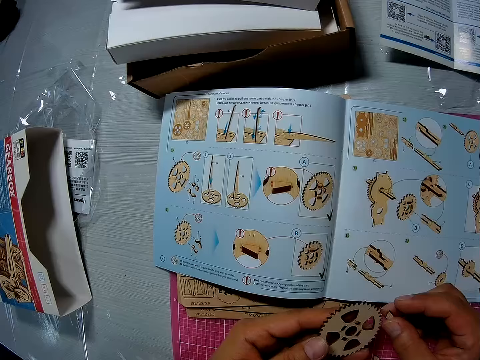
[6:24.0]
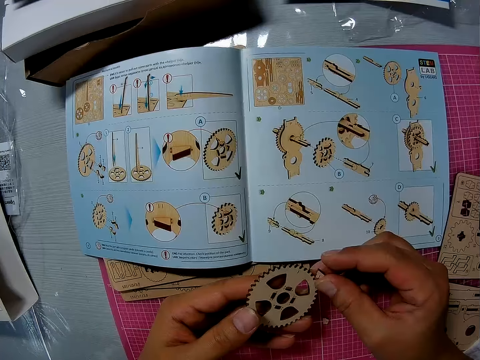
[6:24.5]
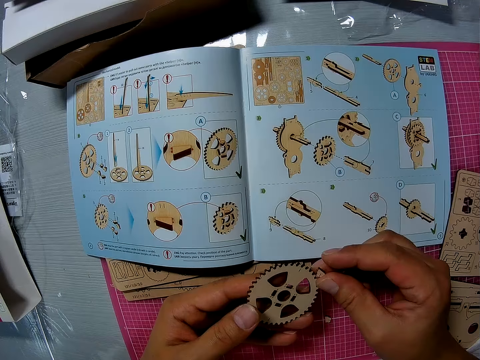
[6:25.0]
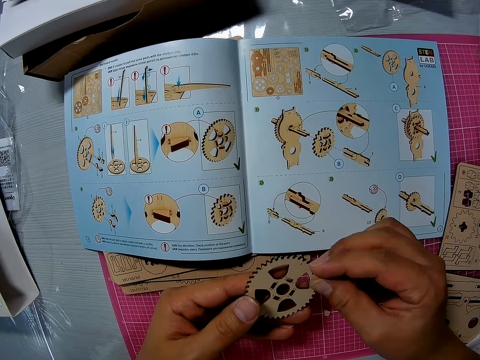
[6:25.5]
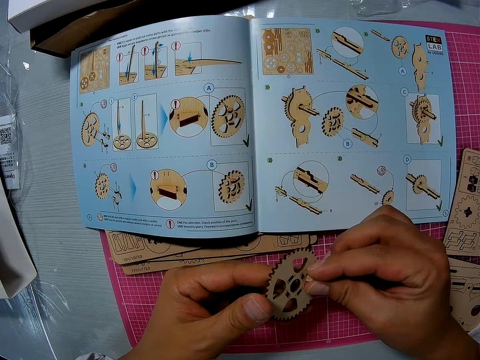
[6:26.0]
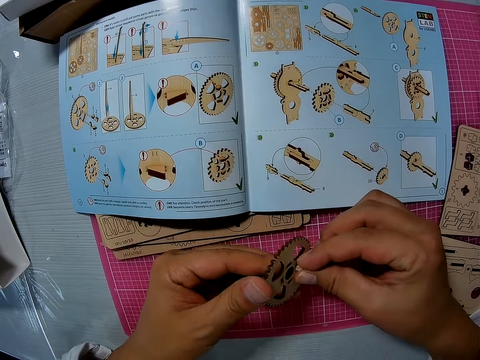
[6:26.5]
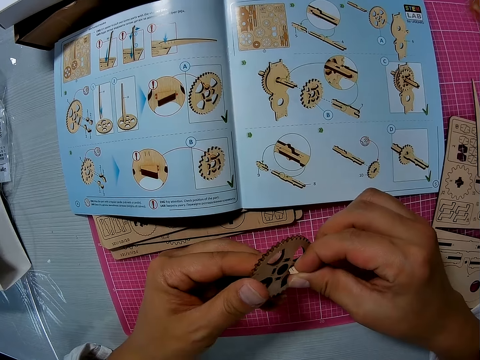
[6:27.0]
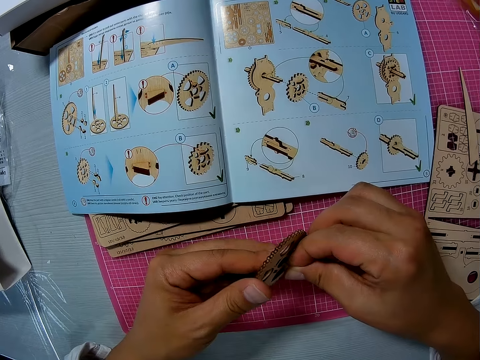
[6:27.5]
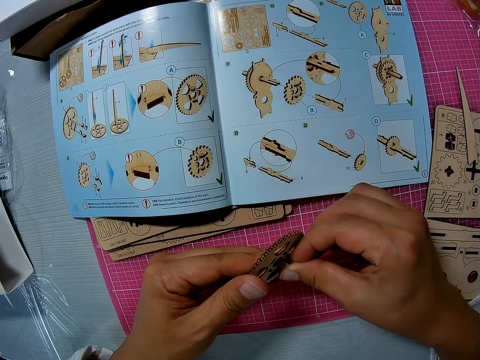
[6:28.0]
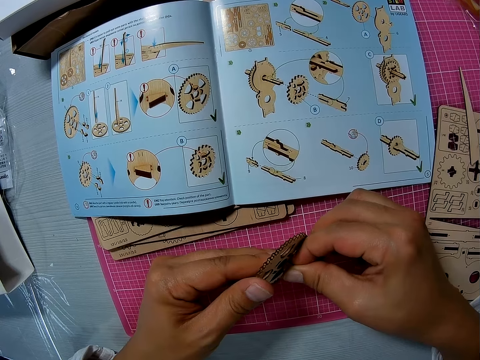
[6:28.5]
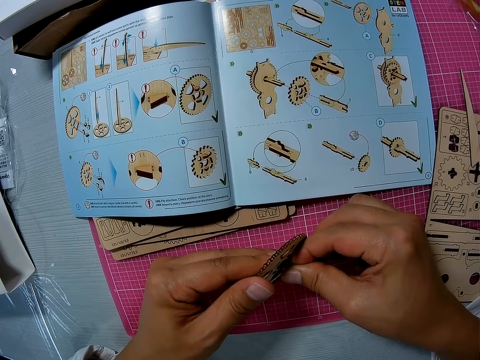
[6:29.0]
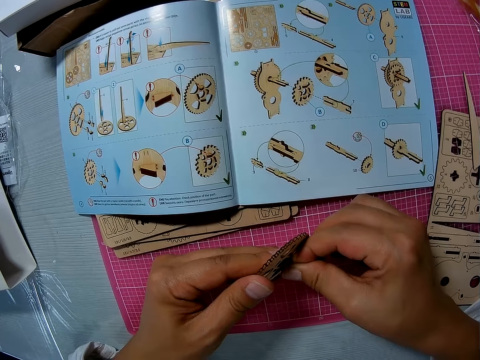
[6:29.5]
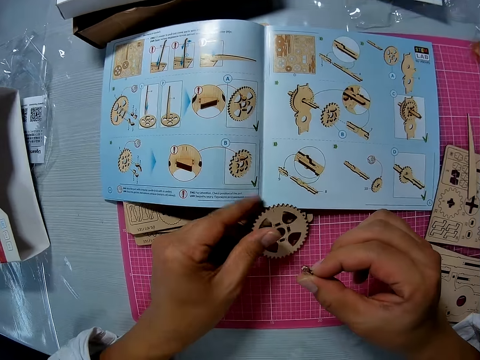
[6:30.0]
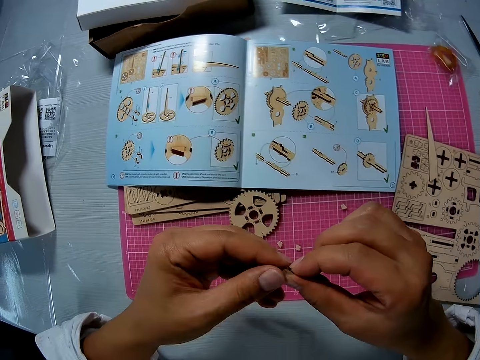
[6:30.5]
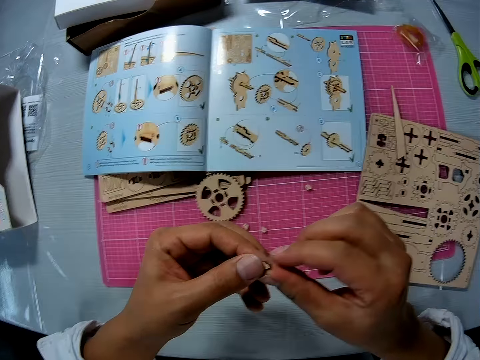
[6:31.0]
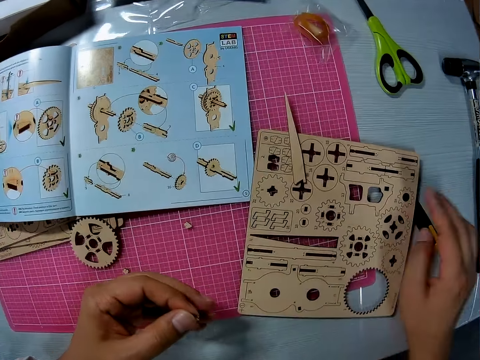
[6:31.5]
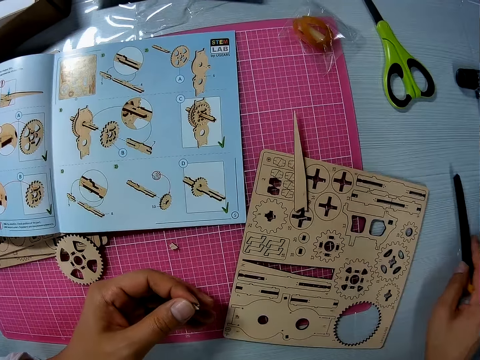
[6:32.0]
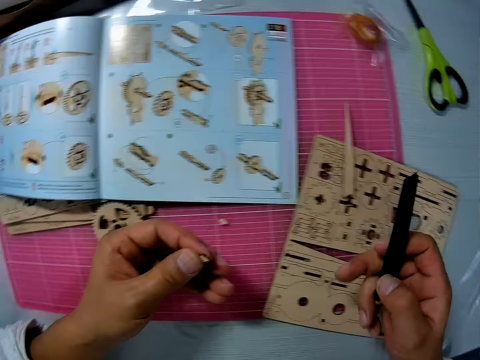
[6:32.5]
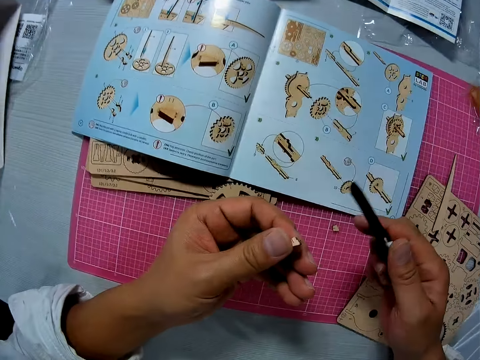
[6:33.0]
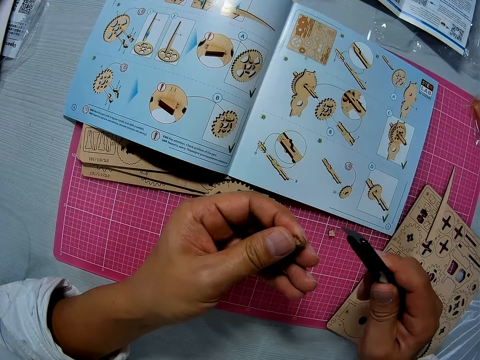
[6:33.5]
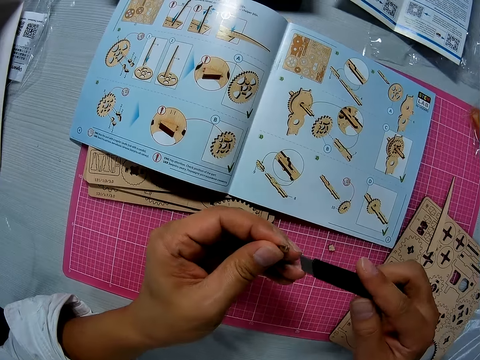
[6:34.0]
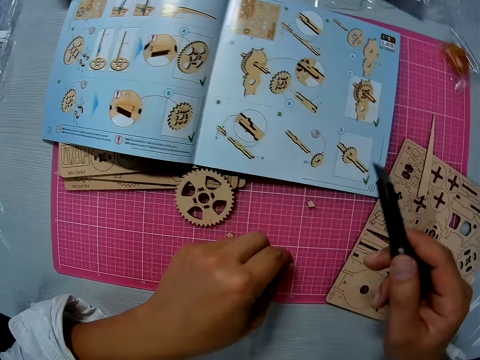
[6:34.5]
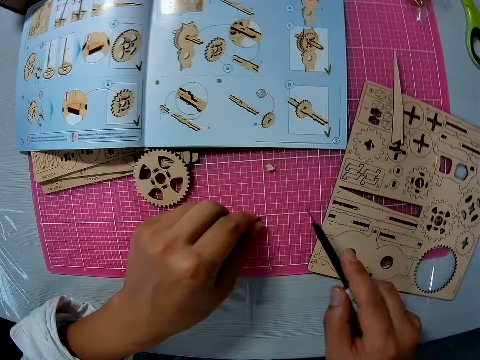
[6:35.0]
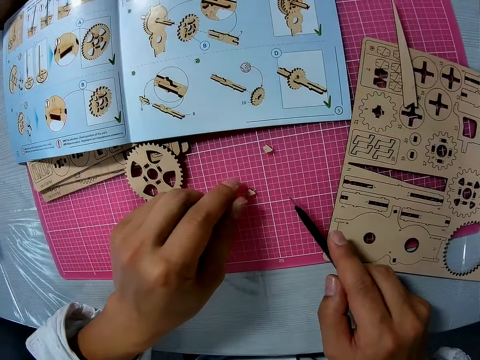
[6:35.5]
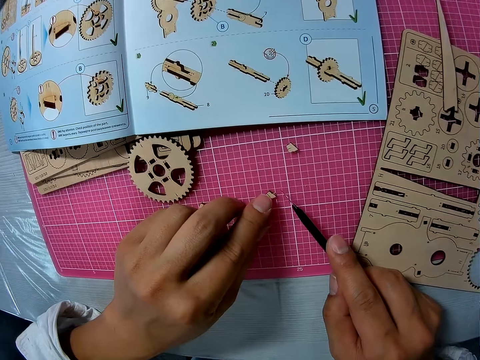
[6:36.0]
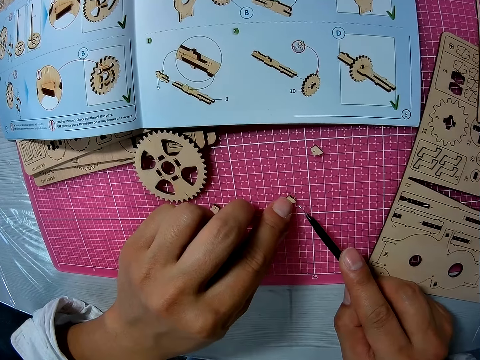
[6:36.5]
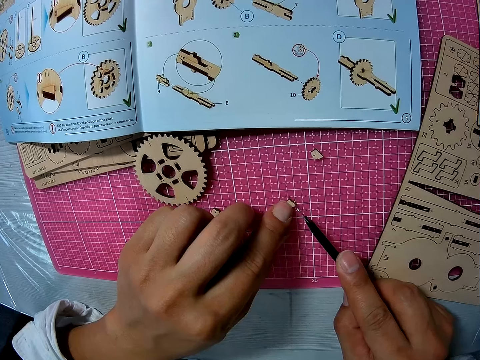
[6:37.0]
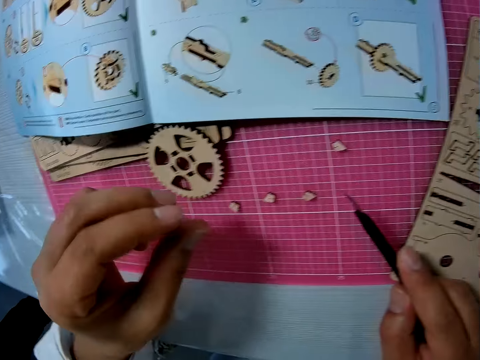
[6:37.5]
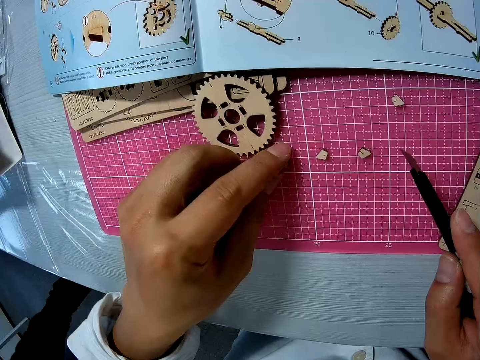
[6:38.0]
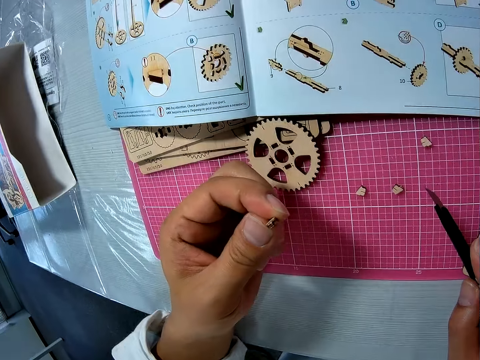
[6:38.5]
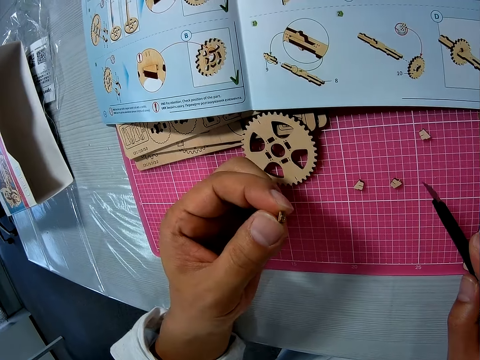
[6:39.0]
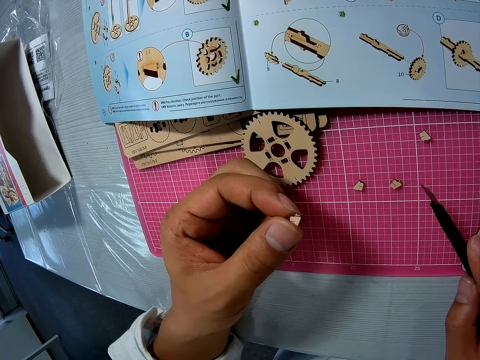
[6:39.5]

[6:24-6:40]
The camera wearer looks on the other side. They bring the wood gear model together with the wooden piece. They put down the wood gear model. They hold the wooden piece with both hands. They hold the wooden piece with one hand. They pick up the utility knife. They slide the blade on the utility knife. They hold down the wooden piece on the table. They press the wooden piece against the table. They shape the wooden piece. They pick up the wooden piece.

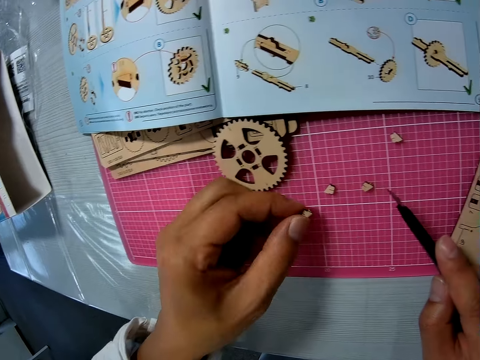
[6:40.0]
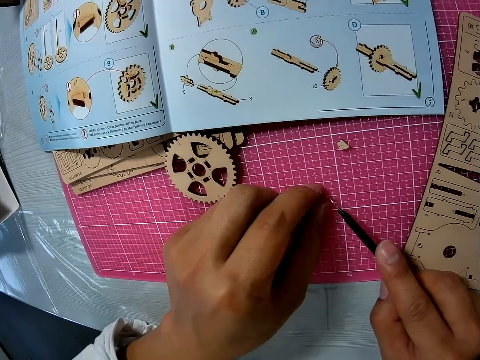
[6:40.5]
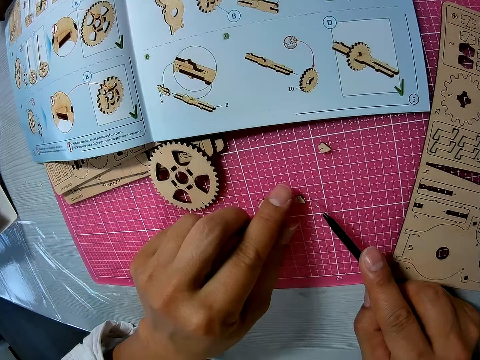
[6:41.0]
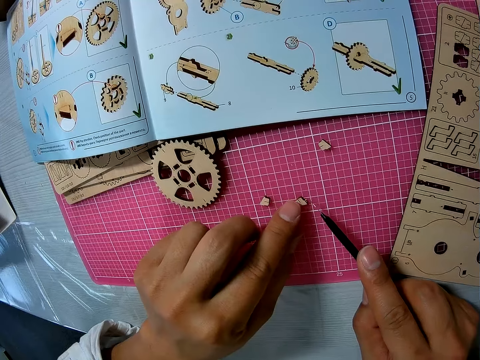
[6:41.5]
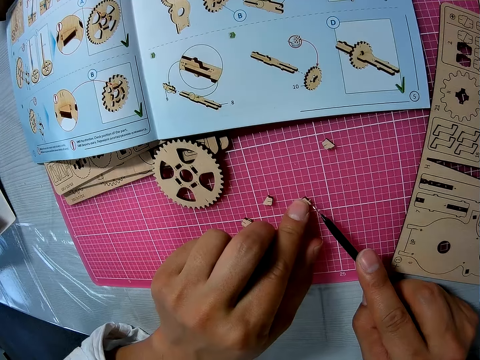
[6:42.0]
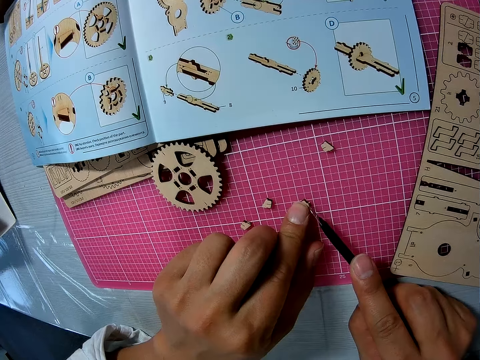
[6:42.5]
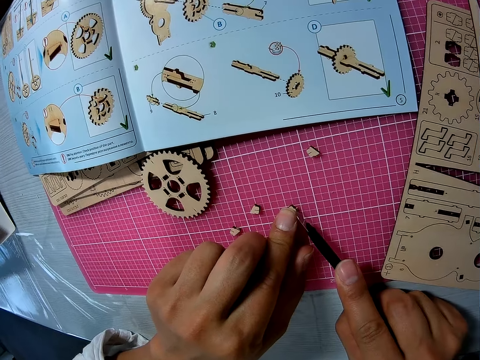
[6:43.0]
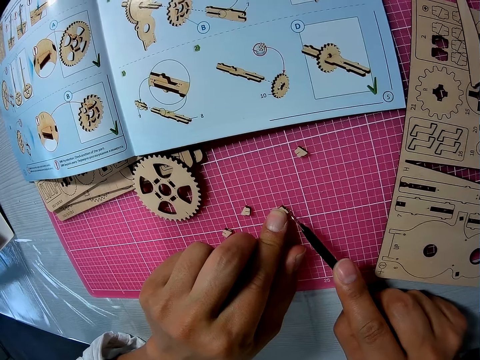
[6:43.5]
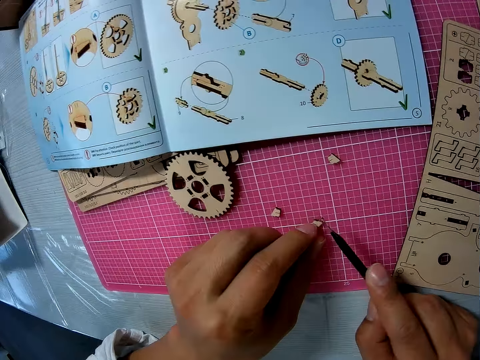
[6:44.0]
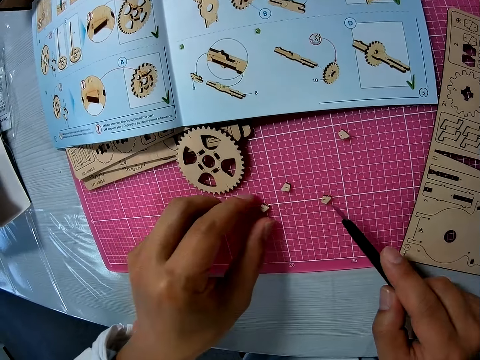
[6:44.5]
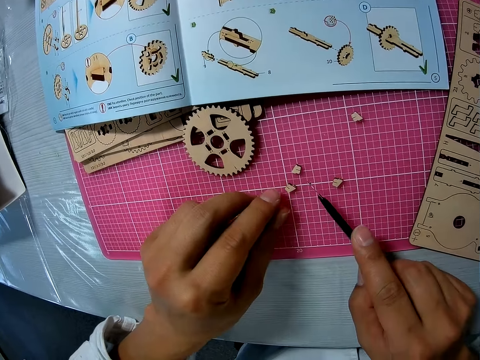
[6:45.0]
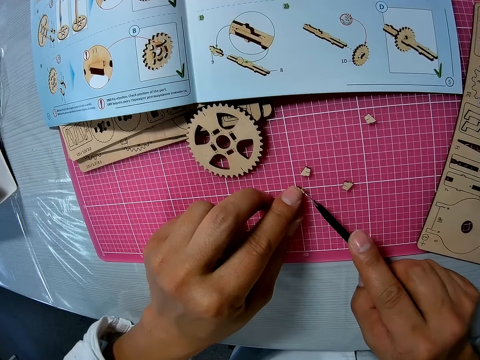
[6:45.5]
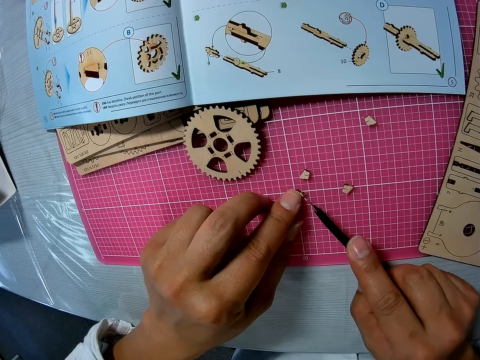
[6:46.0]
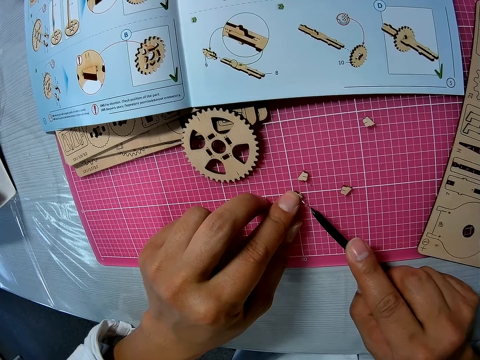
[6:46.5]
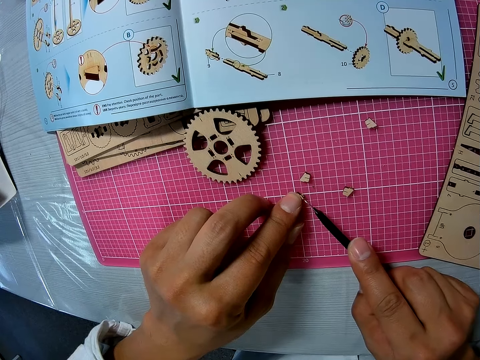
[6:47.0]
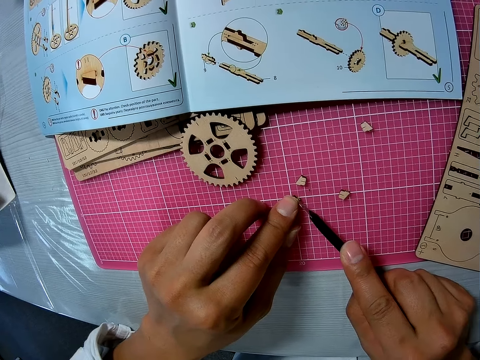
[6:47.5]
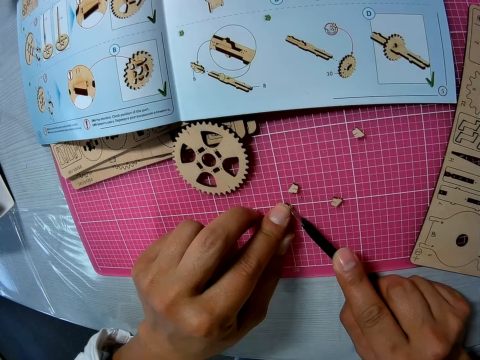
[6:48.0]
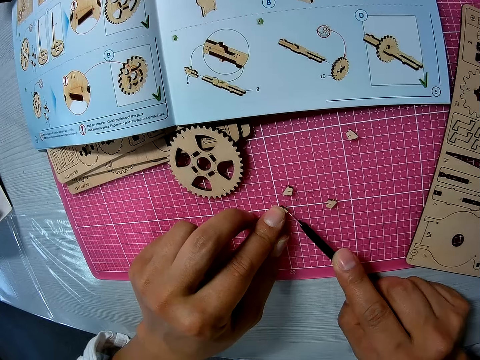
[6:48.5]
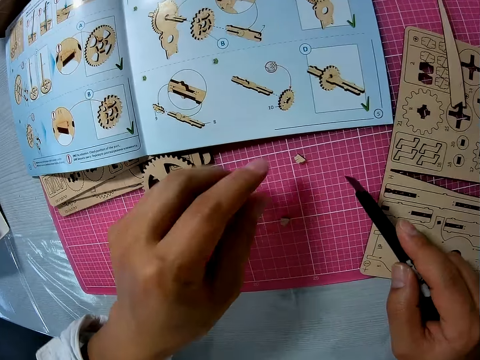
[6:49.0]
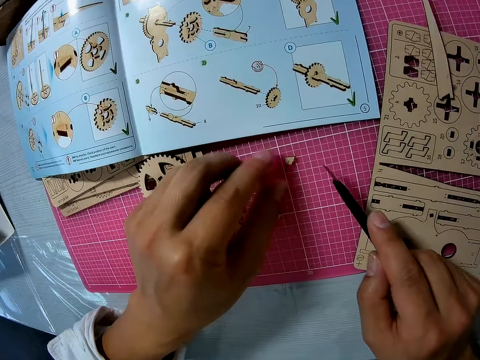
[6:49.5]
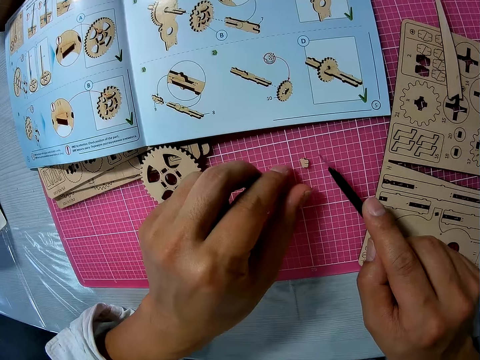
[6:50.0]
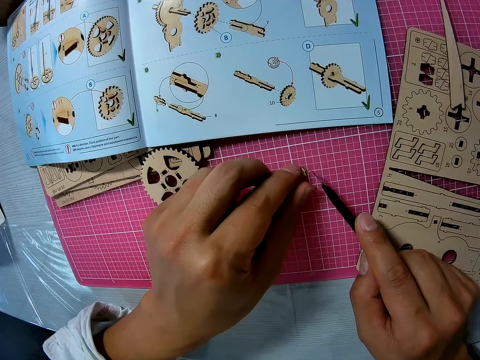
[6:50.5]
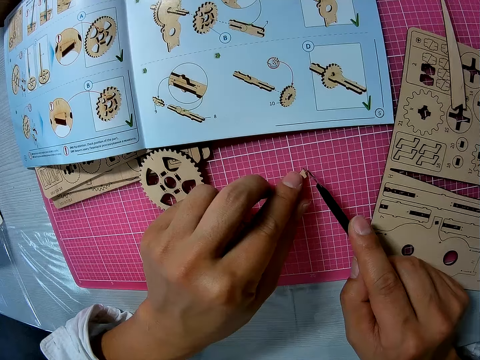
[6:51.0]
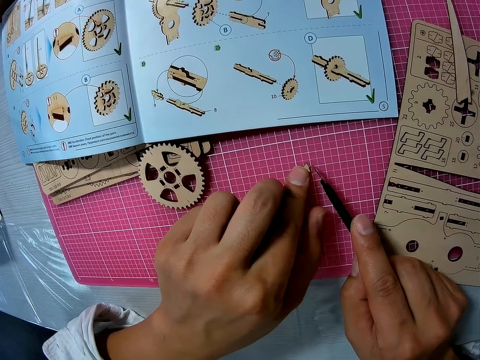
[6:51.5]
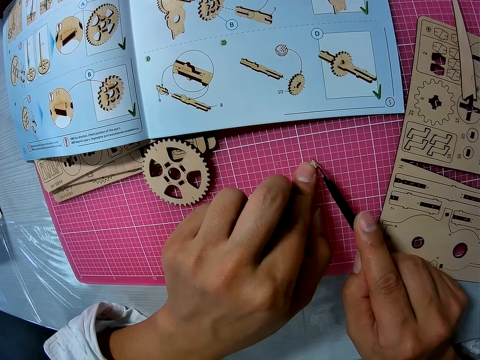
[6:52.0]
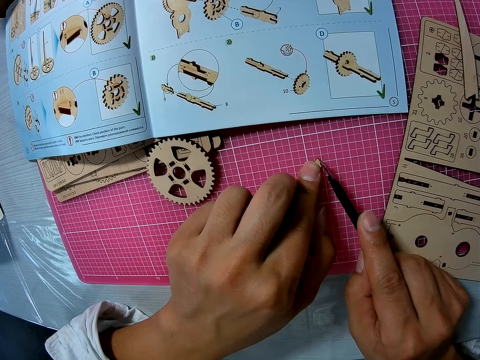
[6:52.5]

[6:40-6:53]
The camera wearer holds the wooden piece. They put the wooden piece on the table. They touch the wooden piece. They press the wooden piece against the table. They shape the wooden piece. They hold the wooden piece. They press the wooden piece against the table. They shape the wooden piece. They hold the wooden piece. They press the wooden piece against the table.
